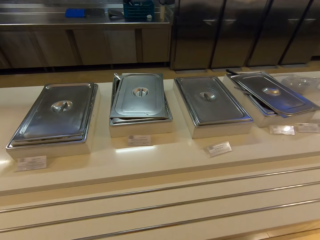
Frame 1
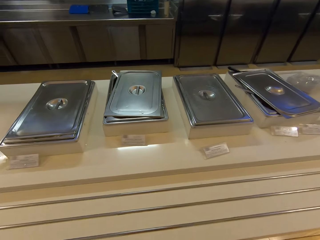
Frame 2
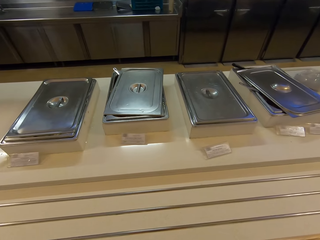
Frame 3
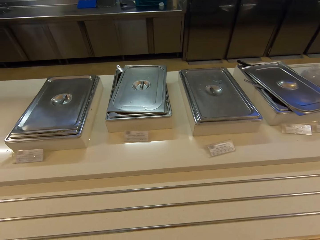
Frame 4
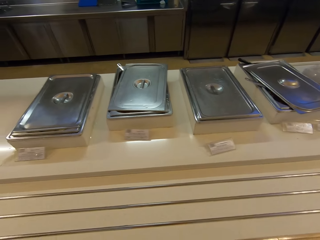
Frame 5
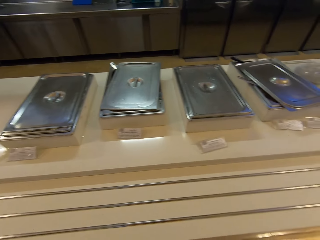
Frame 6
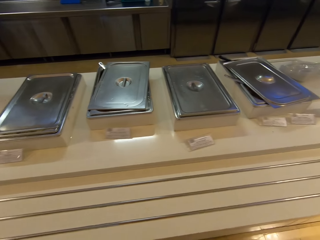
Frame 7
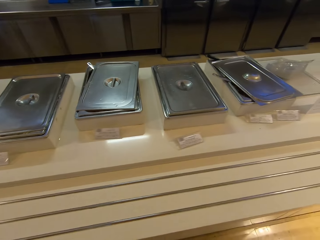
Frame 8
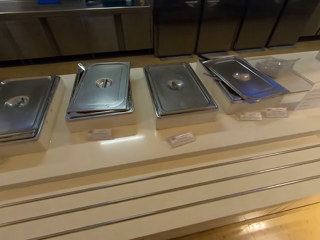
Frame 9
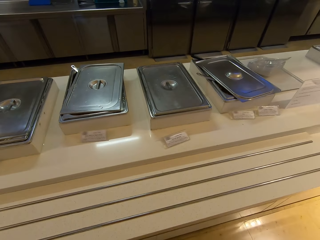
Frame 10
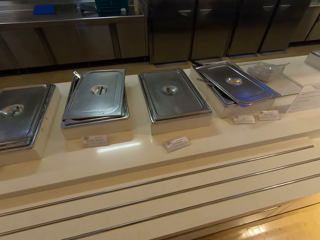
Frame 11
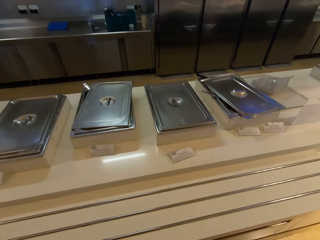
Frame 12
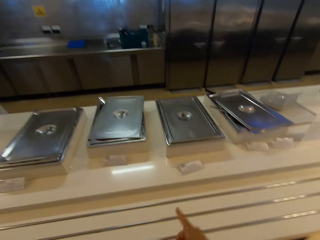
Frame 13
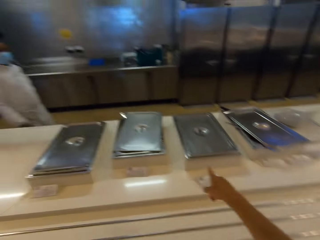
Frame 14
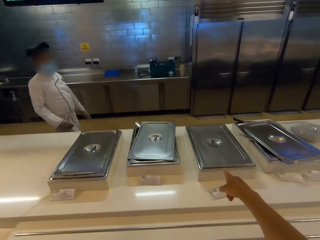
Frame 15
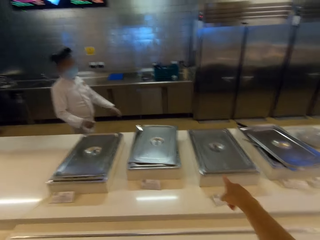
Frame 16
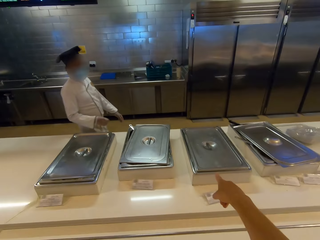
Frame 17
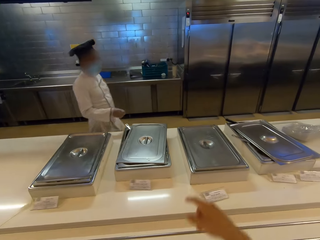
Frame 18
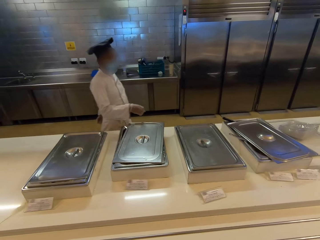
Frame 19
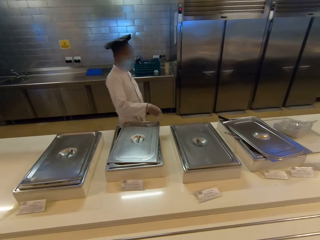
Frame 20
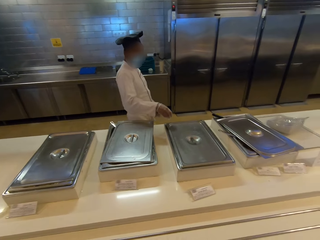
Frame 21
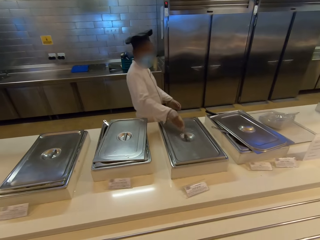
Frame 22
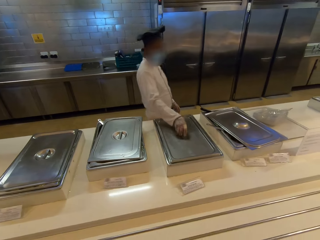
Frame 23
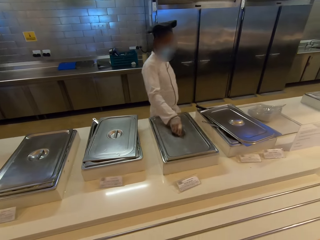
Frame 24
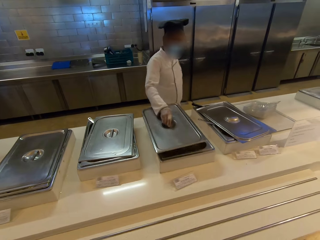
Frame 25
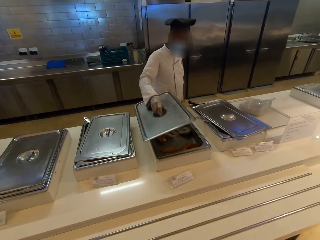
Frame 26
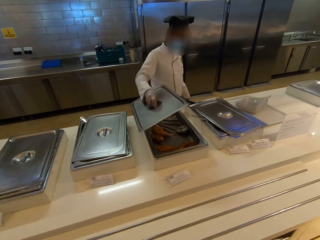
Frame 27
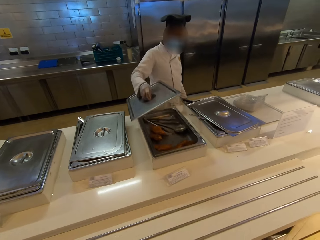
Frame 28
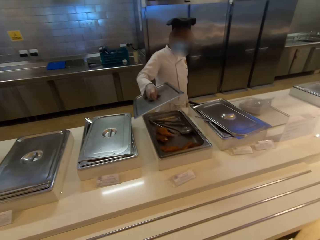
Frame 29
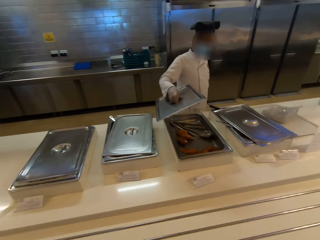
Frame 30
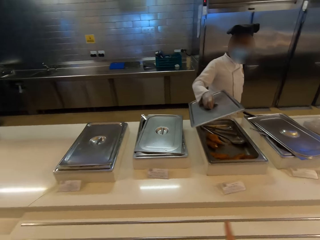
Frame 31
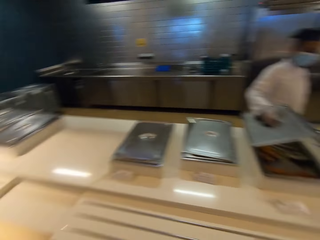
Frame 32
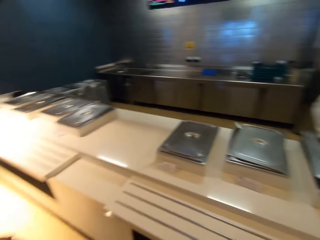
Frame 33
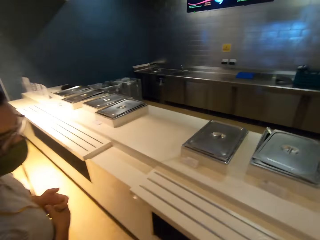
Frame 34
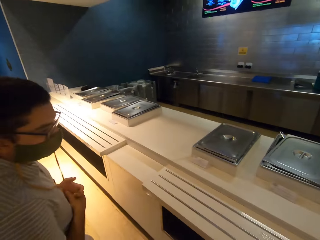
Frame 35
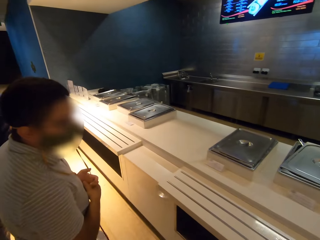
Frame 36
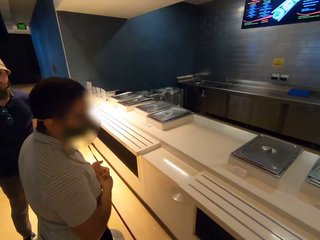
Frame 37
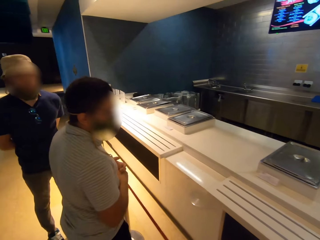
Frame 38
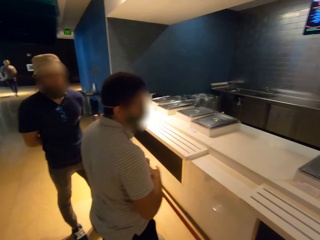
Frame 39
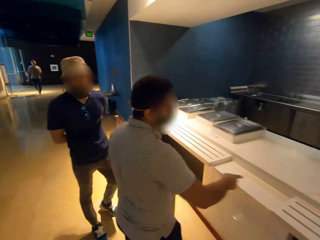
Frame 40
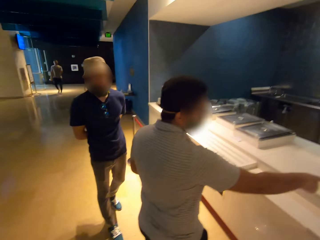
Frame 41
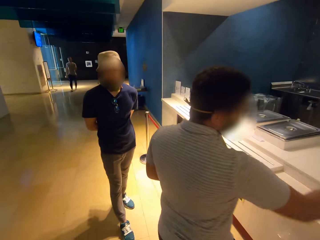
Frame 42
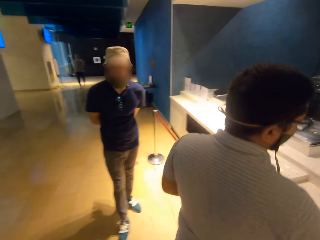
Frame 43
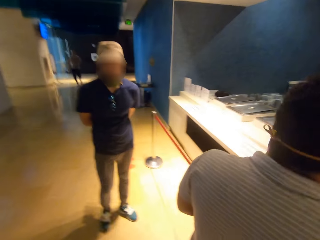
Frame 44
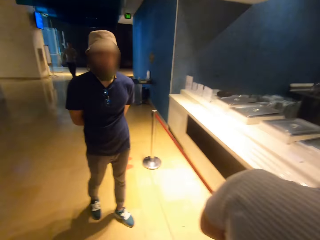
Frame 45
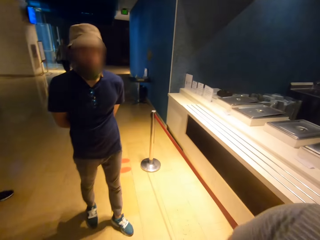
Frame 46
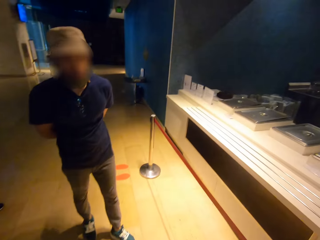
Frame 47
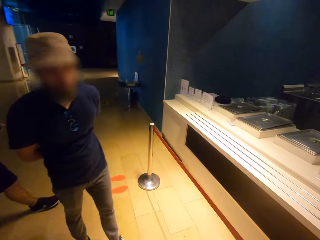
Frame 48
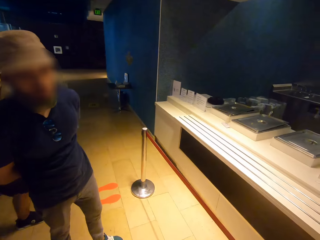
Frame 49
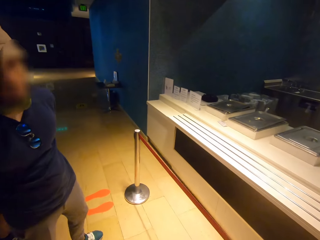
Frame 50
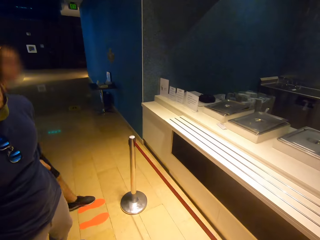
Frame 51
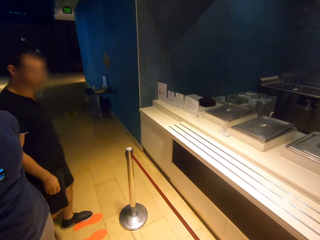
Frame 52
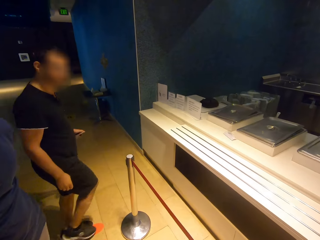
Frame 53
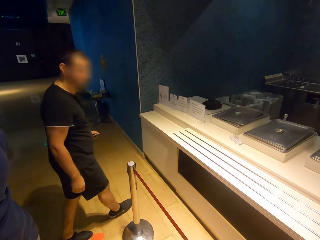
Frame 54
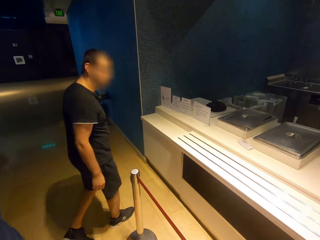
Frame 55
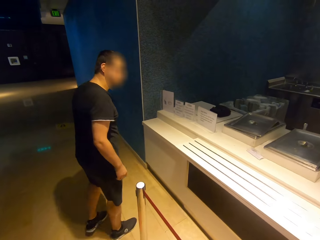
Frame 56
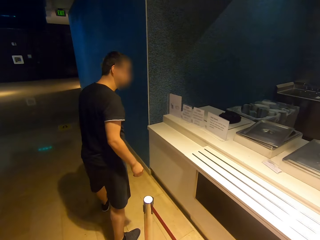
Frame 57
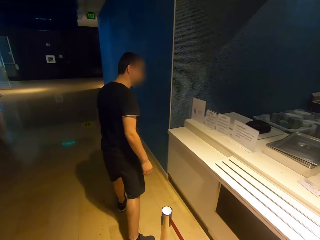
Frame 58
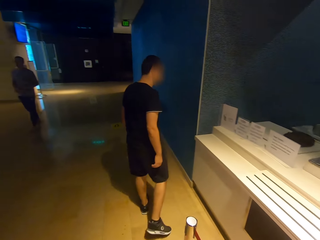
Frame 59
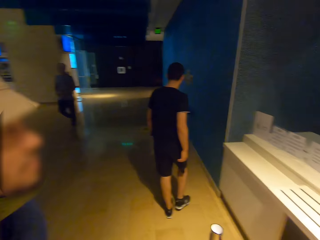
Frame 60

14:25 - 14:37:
A chef walks. The camera wearer speaks with gestures and points at a saucer. The chef opens the saucer or buffet tray with chicken meat. The camera wearer walks around and looks at a man.

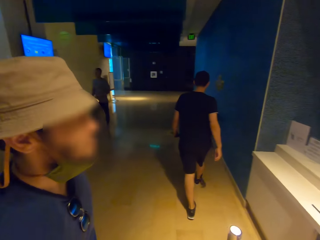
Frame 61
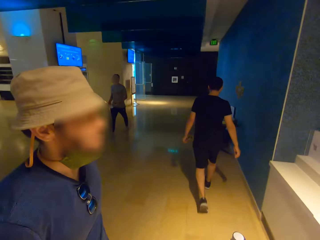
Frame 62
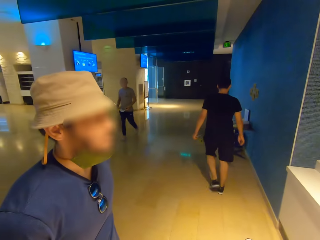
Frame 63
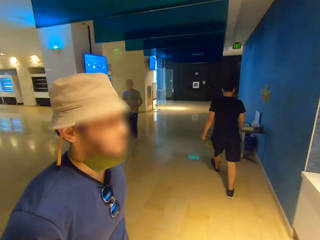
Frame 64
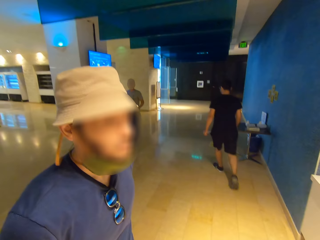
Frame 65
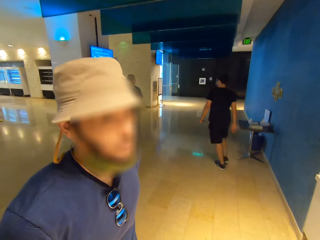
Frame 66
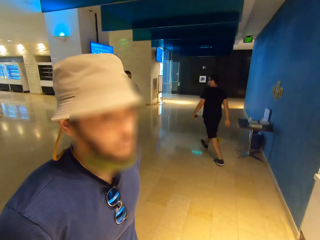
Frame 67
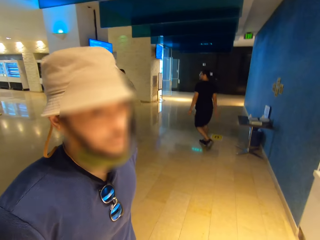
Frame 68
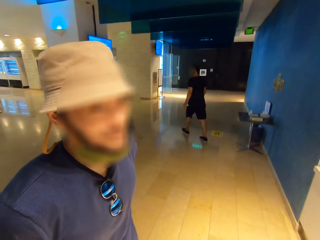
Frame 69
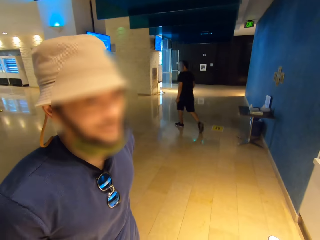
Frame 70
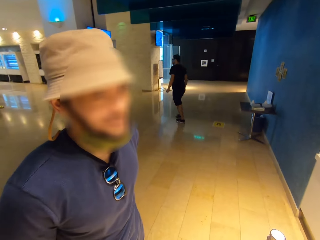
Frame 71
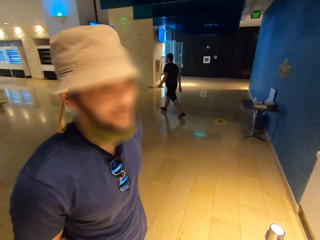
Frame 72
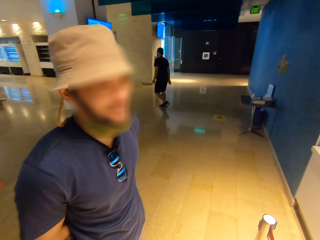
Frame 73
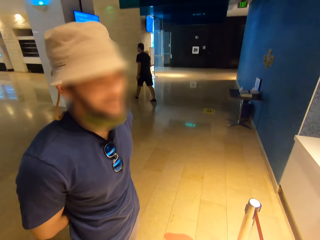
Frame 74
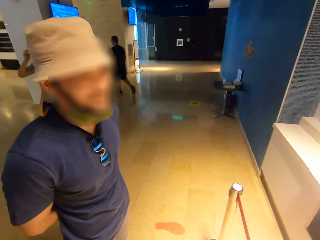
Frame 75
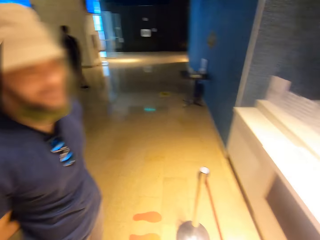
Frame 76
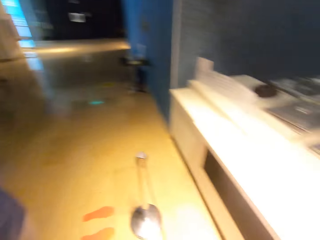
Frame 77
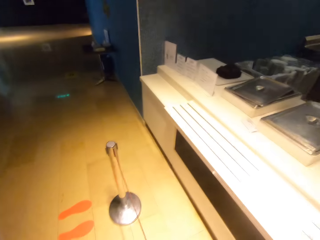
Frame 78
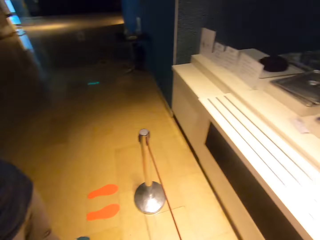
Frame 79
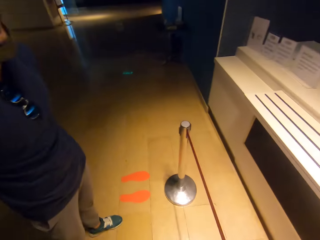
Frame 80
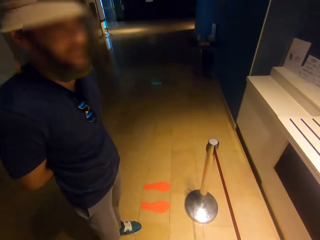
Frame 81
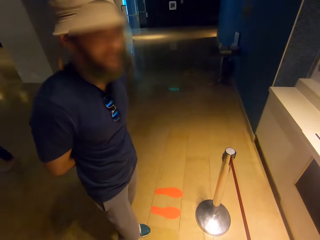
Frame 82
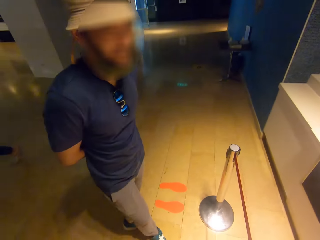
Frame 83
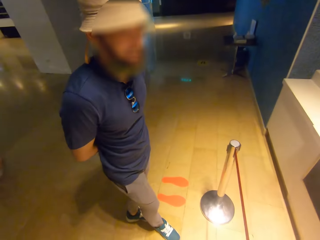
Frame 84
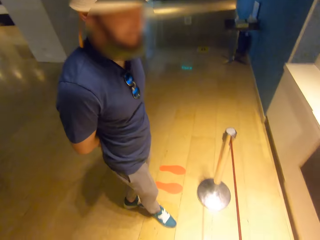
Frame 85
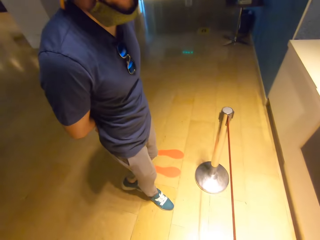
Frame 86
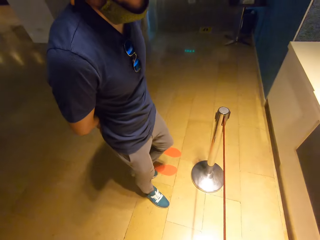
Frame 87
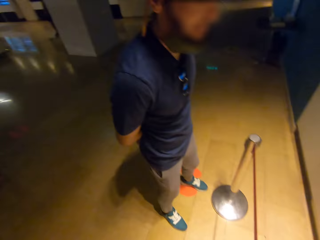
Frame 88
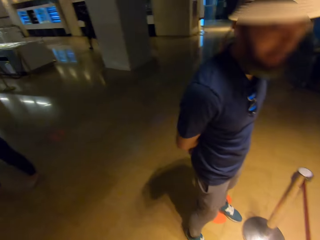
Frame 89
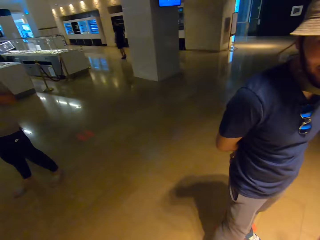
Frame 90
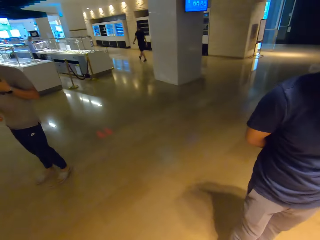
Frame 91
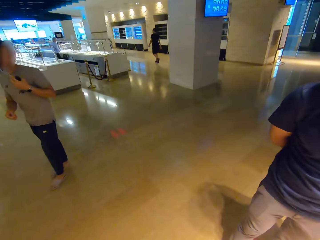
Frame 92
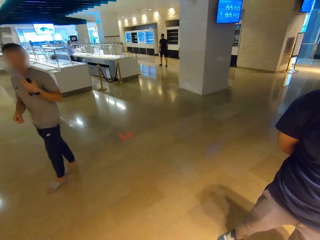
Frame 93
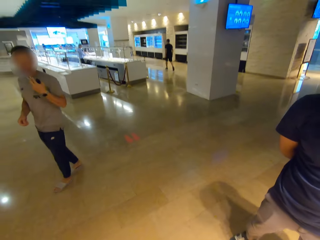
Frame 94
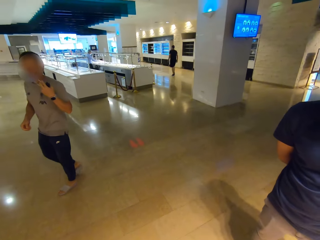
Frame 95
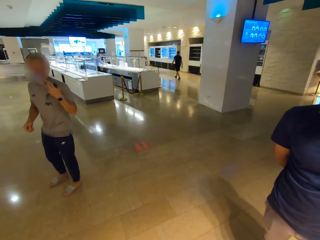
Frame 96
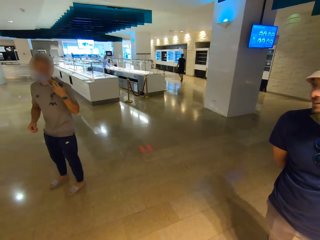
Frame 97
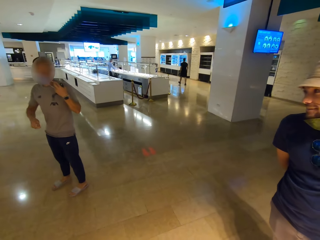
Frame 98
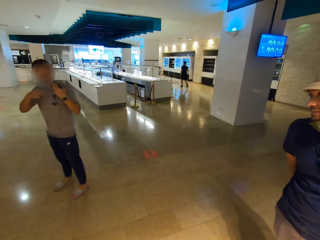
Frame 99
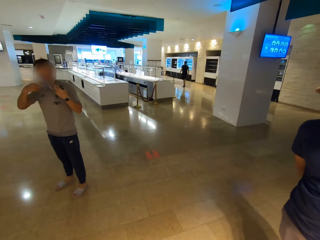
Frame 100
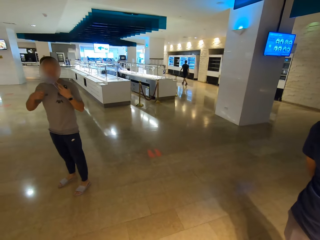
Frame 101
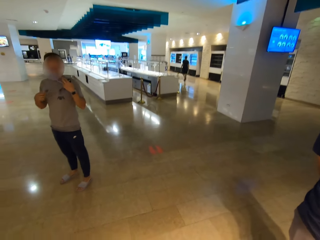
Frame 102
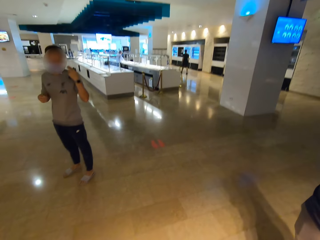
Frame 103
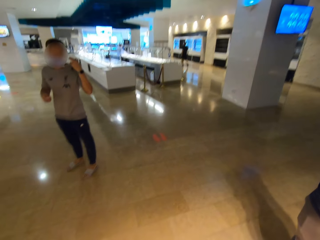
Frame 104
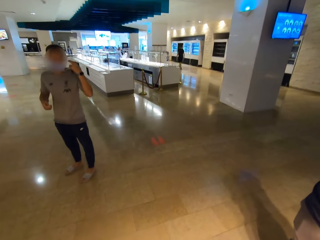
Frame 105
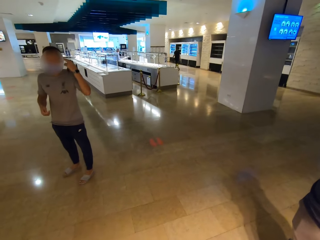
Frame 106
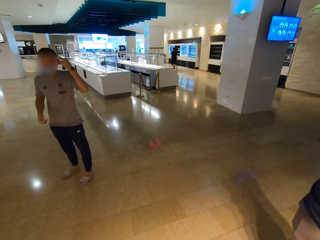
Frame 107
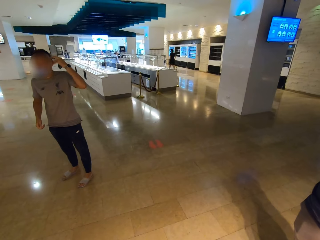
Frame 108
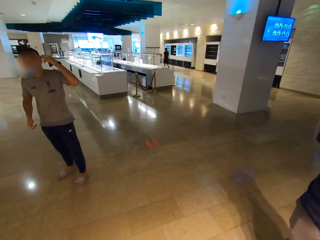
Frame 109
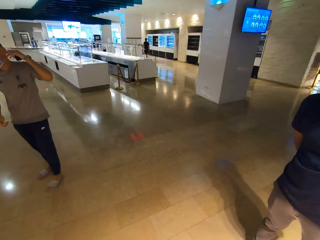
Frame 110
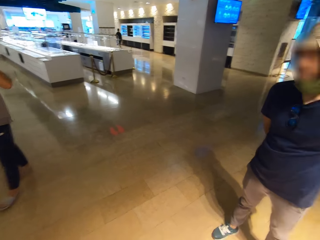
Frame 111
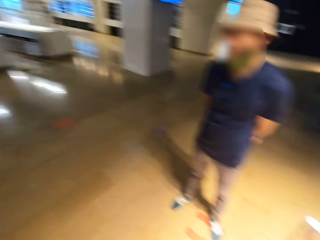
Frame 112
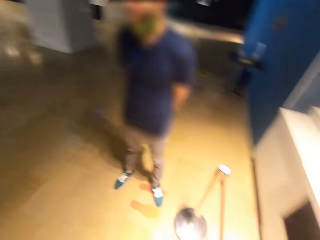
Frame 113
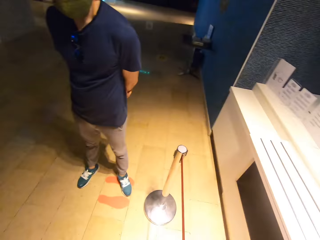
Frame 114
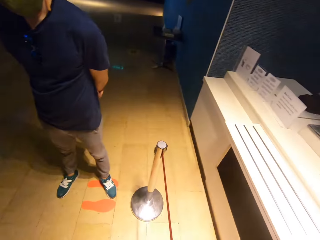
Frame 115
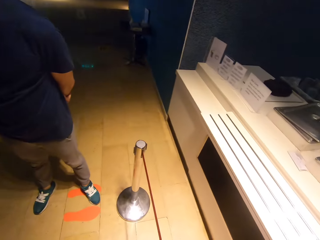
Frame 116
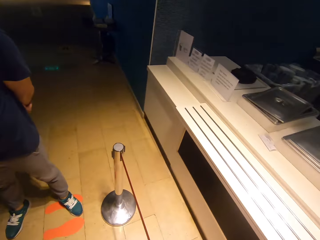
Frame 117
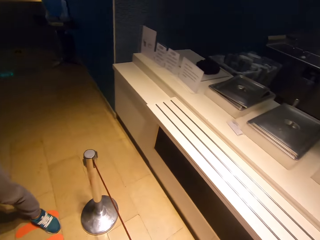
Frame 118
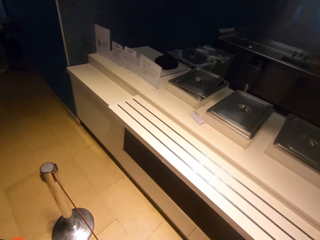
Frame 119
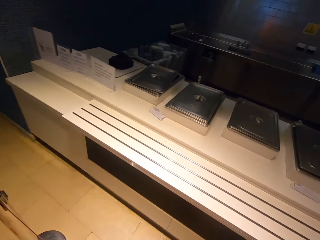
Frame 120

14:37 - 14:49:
The camera wearer looks at a person. They look at another person. A man speaks with gestures.
